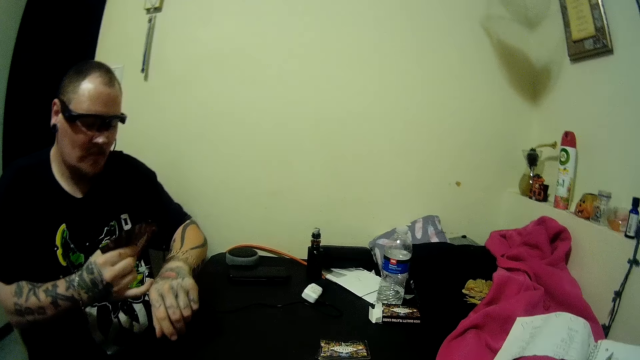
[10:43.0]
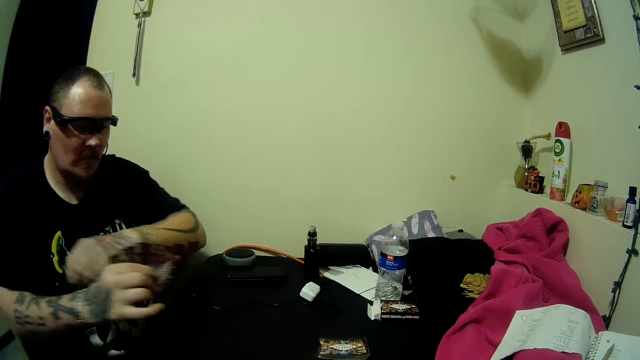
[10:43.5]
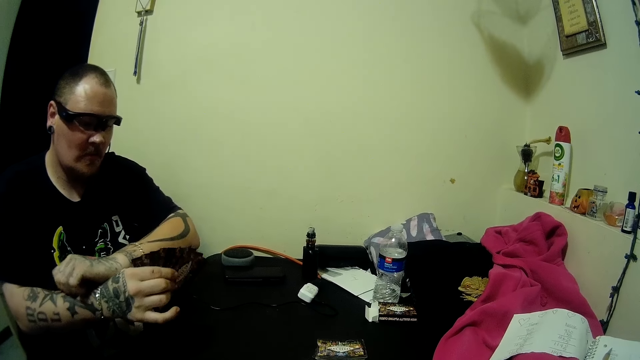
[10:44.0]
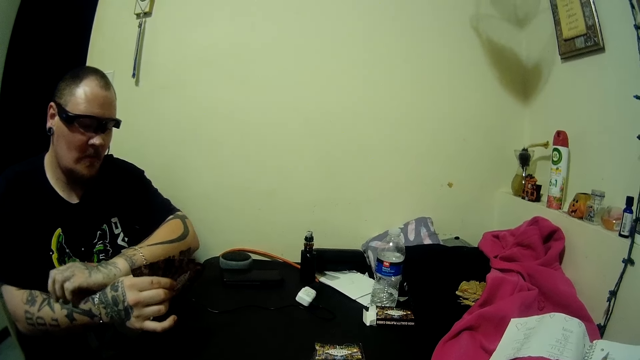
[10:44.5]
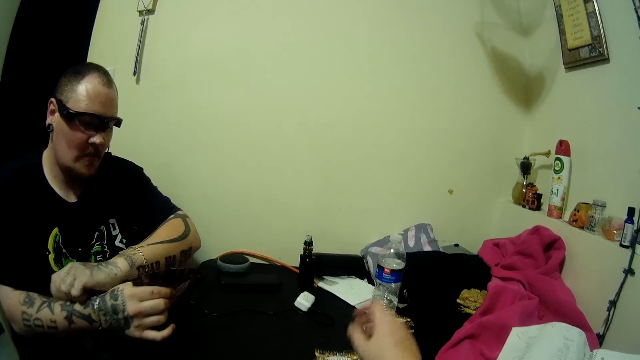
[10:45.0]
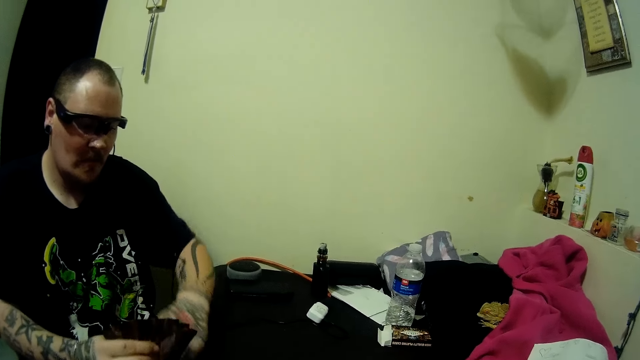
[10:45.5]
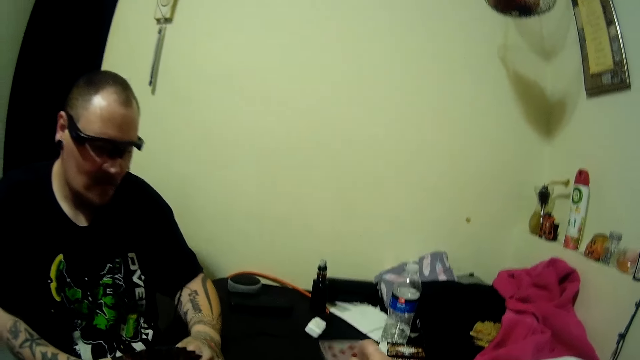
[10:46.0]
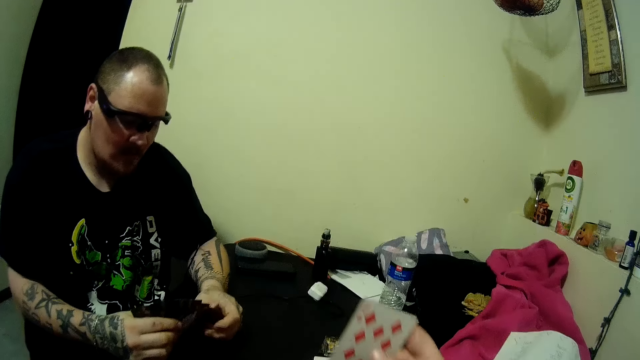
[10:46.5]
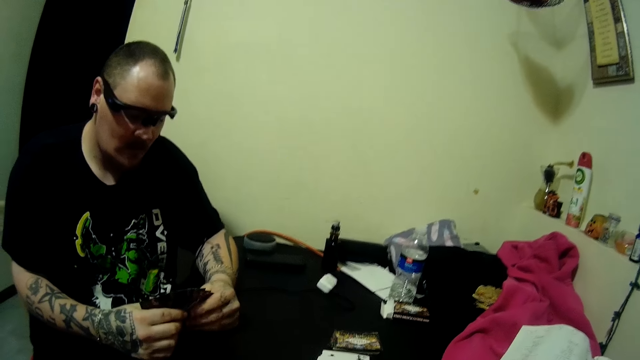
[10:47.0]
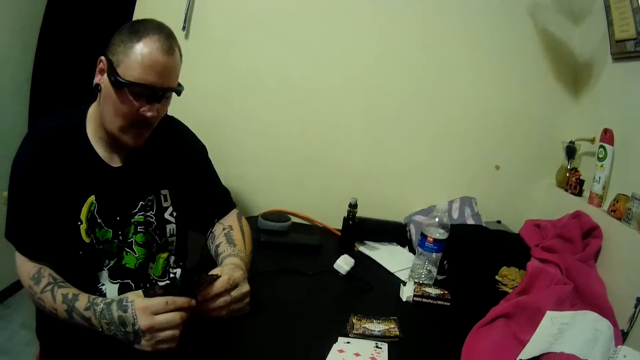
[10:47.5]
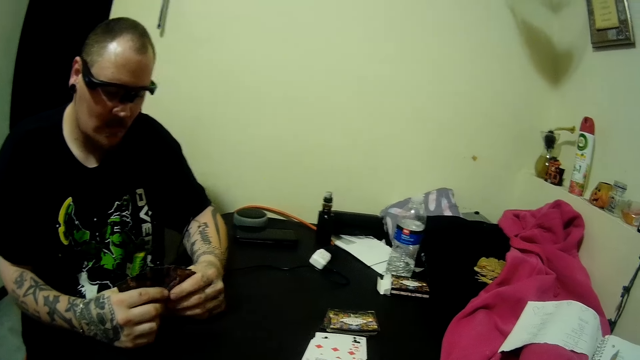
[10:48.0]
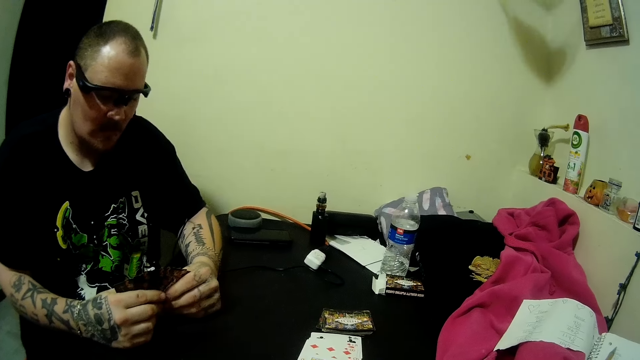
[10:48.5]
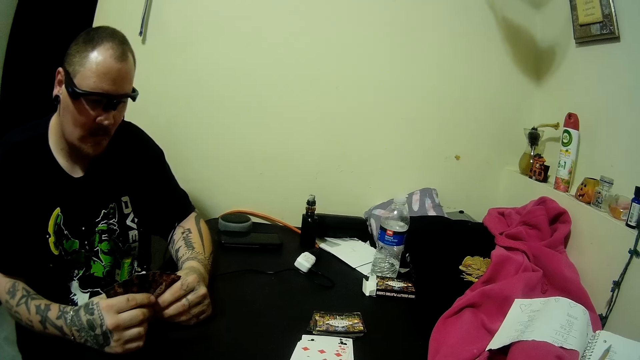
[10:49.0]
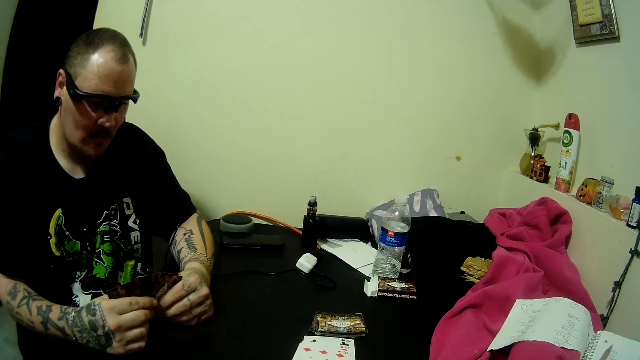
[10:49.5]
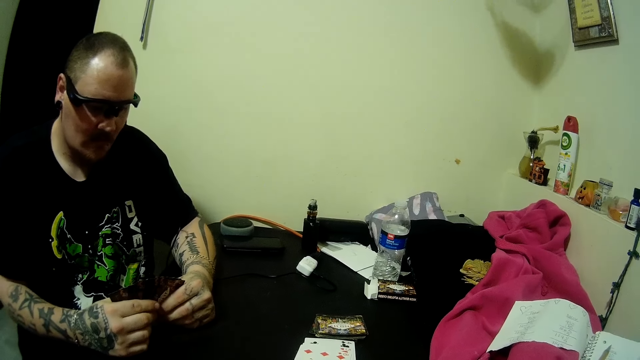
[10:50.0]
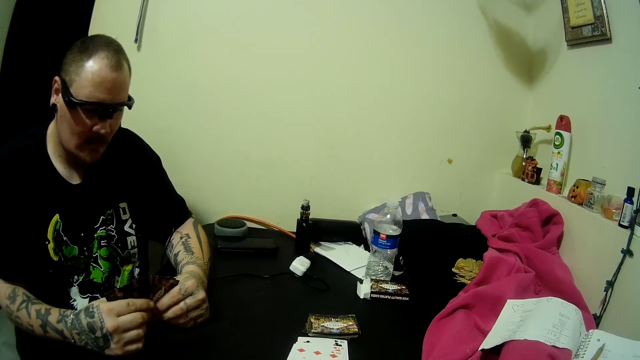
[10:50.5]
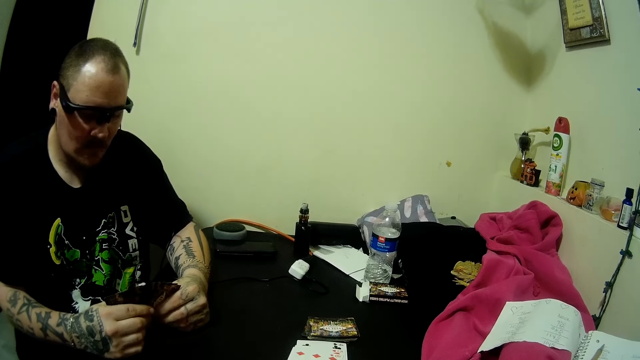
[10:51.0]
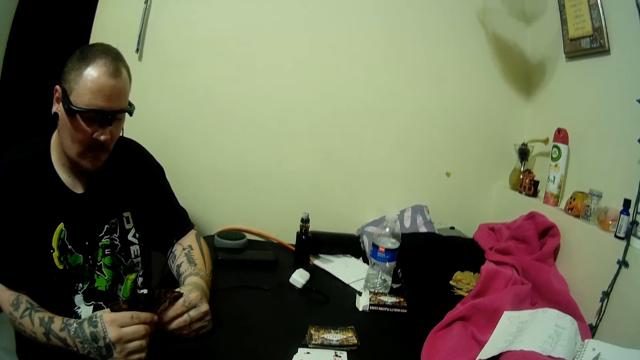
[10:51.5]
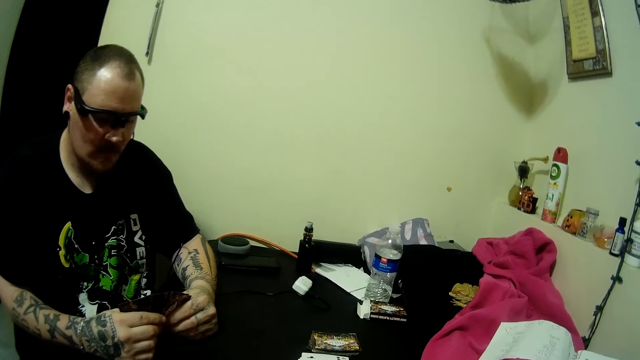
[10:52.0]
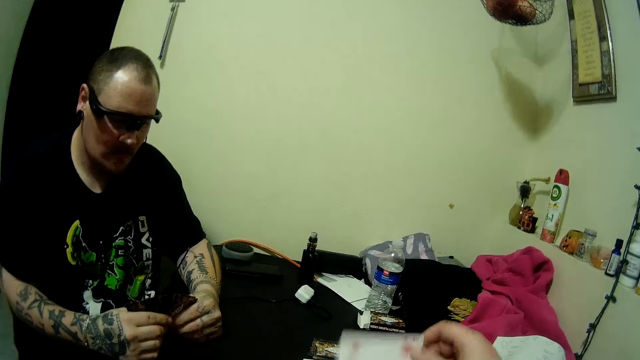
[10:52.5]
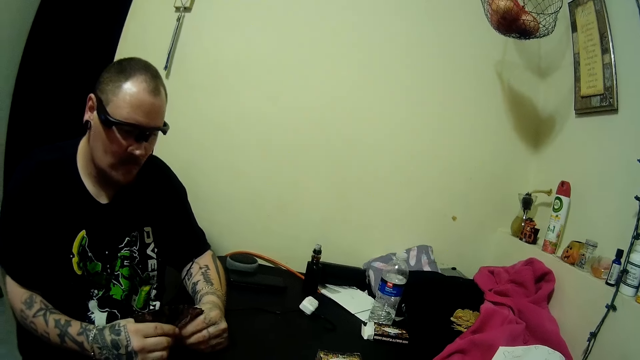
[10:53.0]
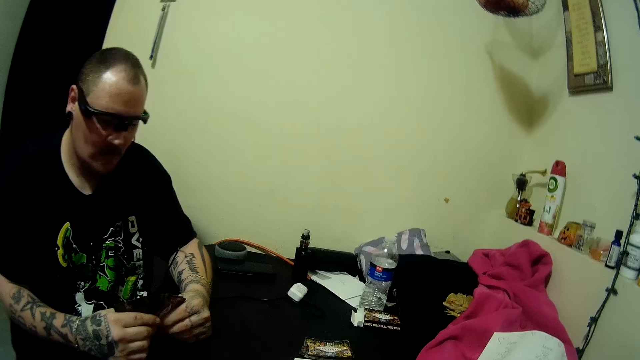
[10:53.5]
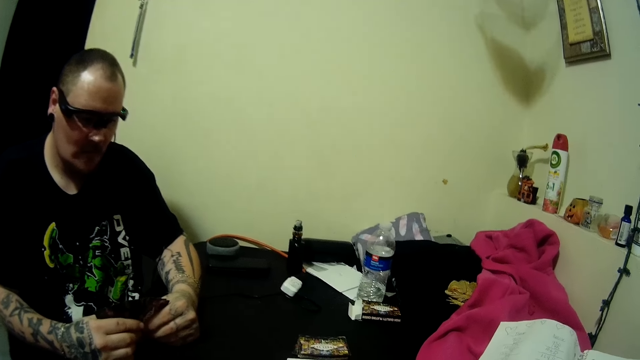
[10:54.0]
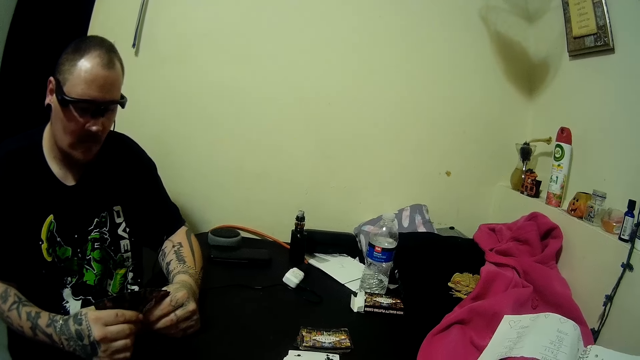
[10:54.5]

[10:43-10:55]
A man scratches a hand with the other hand. The camera wearer moves a hand. They hold up a card. The man holds cards with hands and looks at the cards. The camera wearer drops a card on the table.

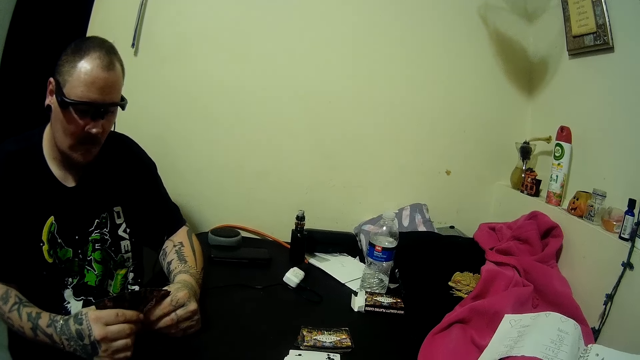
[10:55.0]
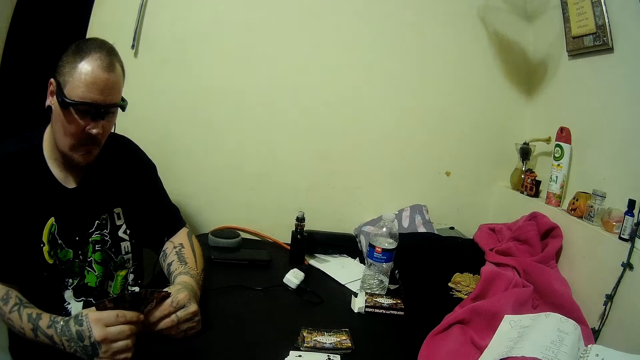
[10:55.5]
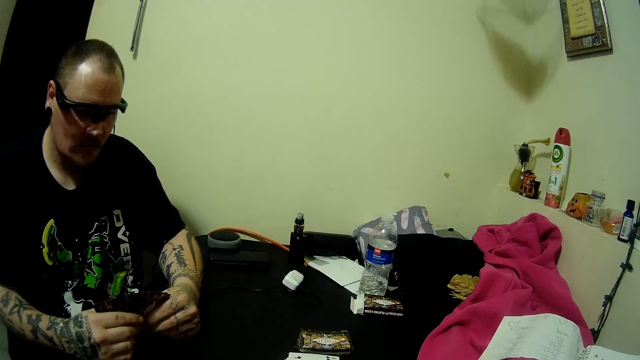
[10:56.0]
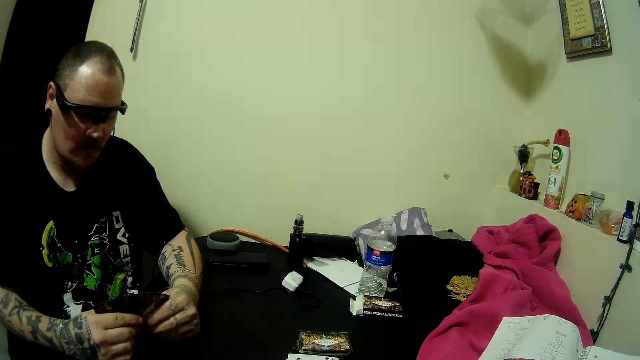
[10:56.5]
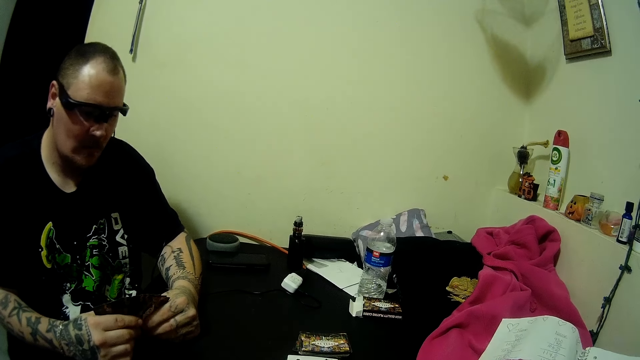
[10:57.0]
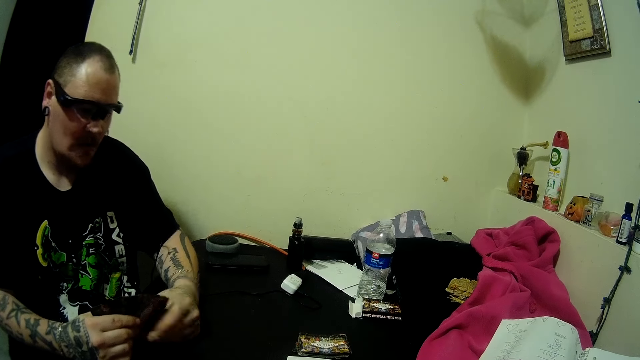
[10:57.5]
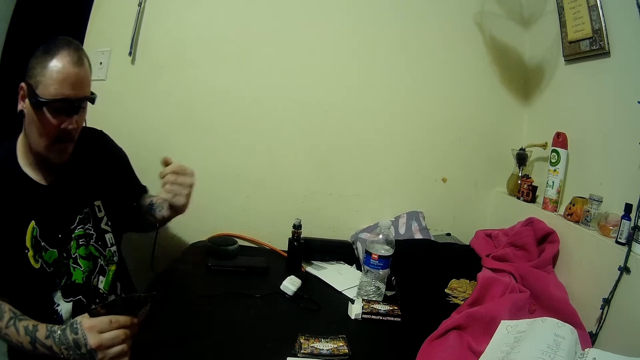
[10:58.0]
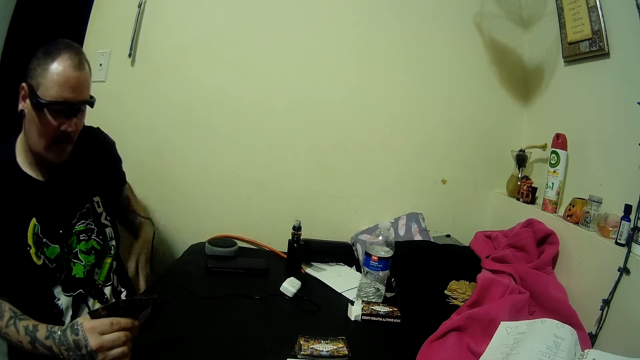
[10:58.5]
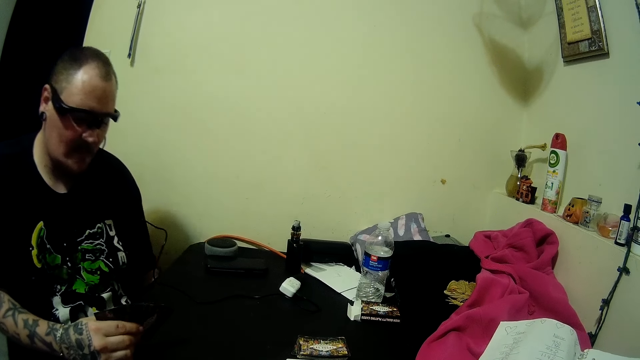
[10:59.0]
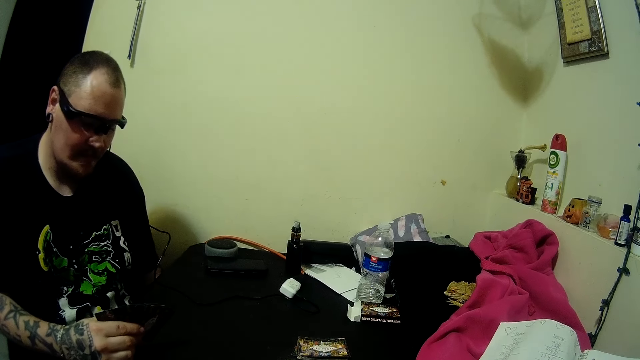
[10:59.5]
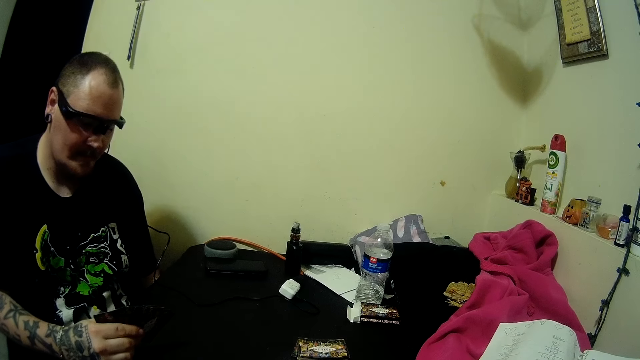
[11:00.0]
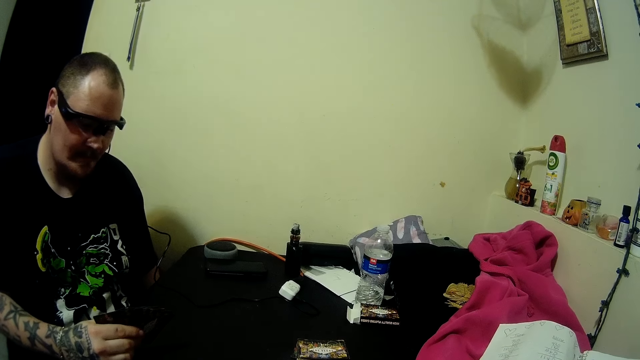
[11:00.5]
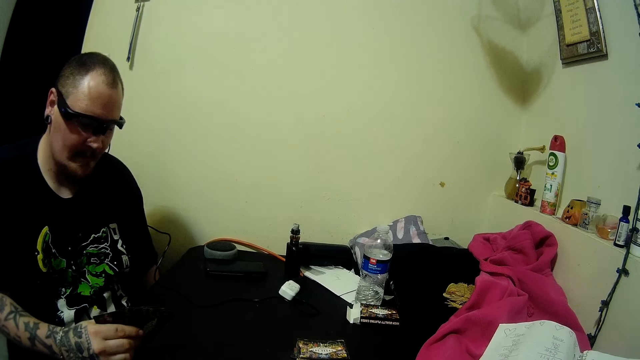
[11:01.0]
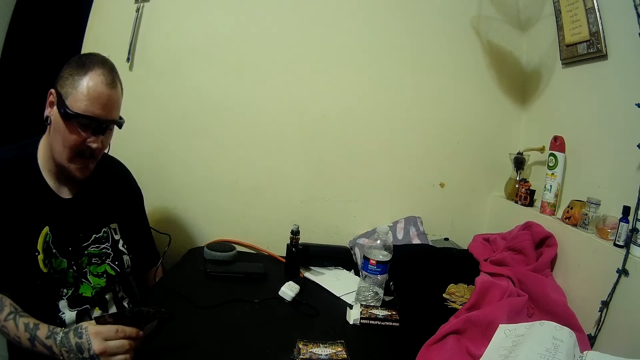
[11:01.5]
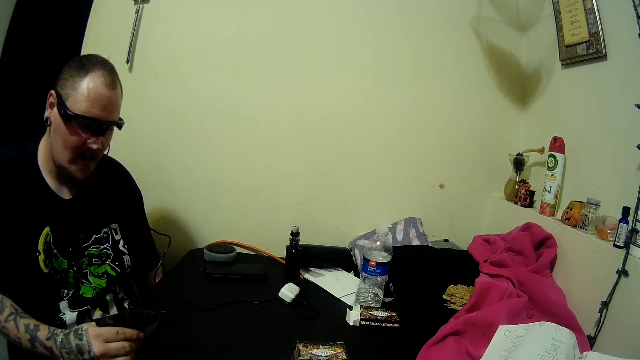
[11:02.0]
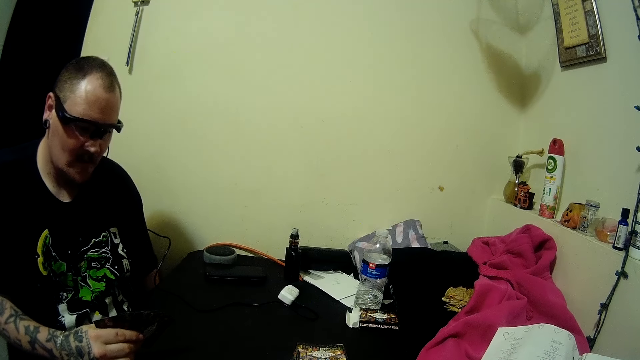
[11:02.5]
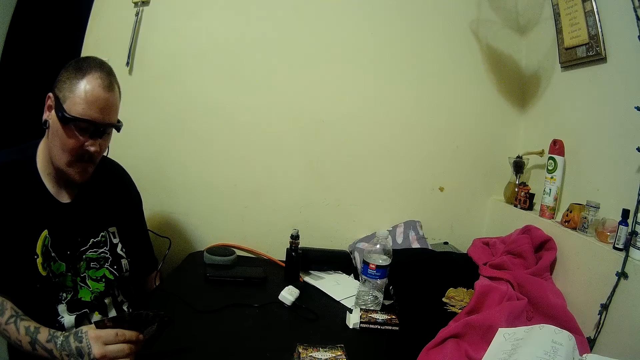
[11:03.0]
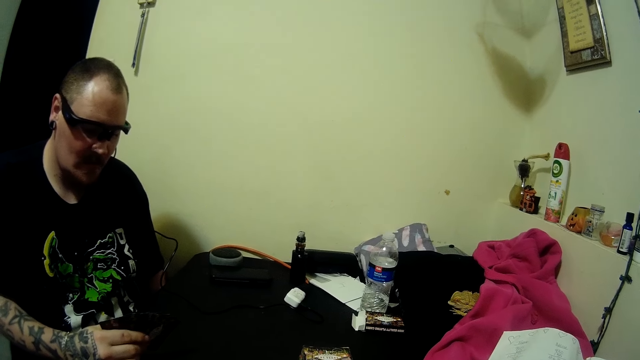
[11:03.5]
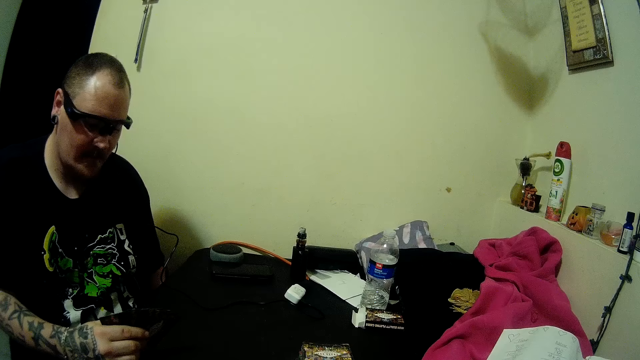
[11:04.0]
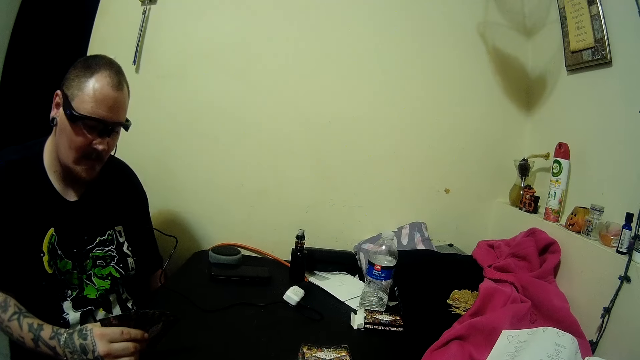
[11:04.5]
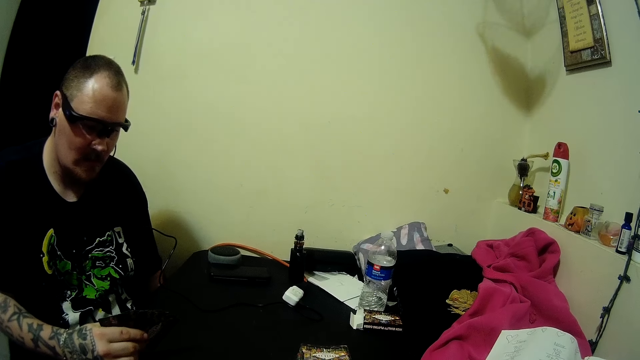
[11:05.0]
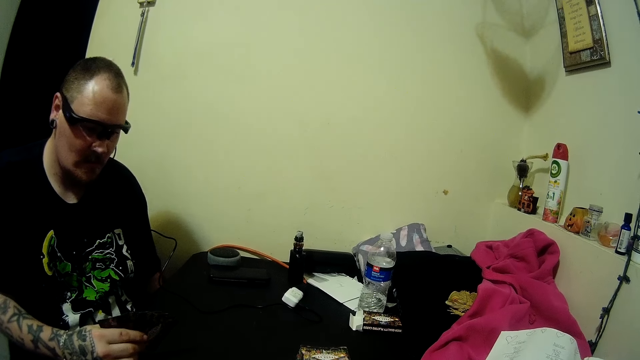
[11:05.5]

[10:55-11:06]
The camera wearer looks at the table. A man scratches his leg. The man puts a hand under the table and looks at the cards.
